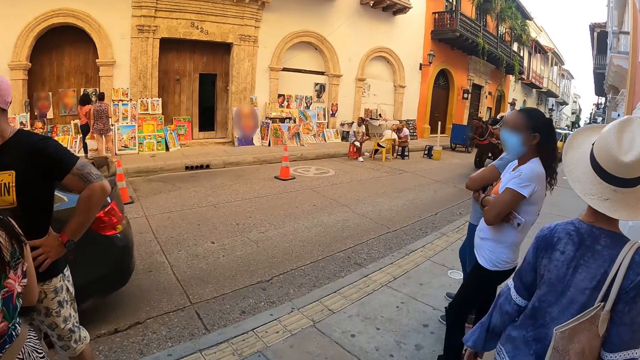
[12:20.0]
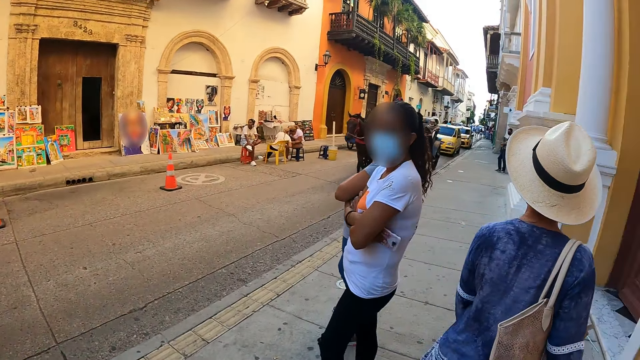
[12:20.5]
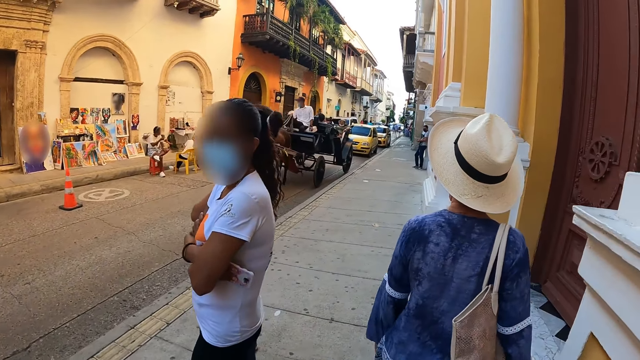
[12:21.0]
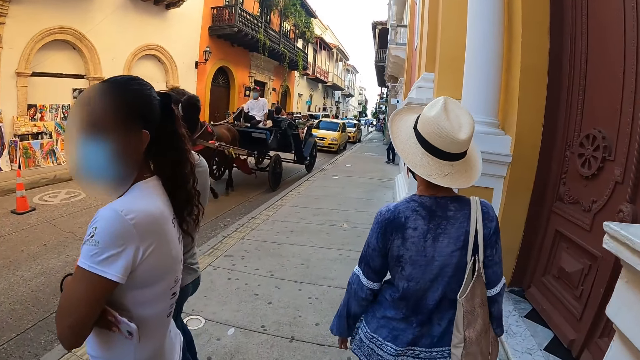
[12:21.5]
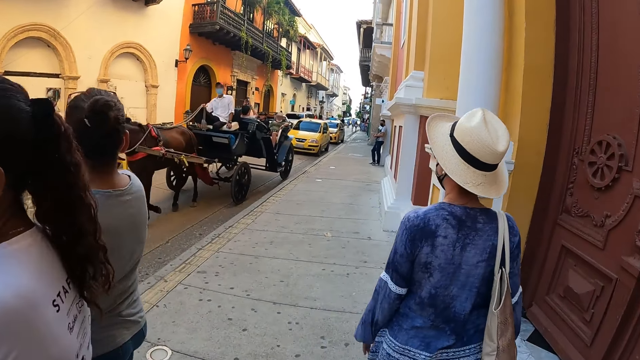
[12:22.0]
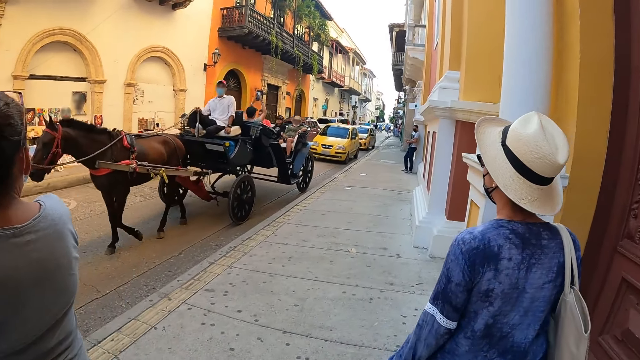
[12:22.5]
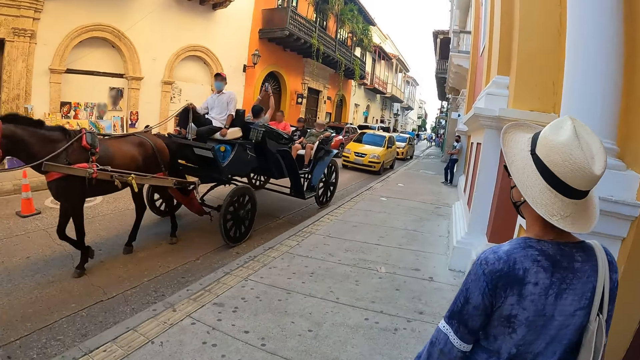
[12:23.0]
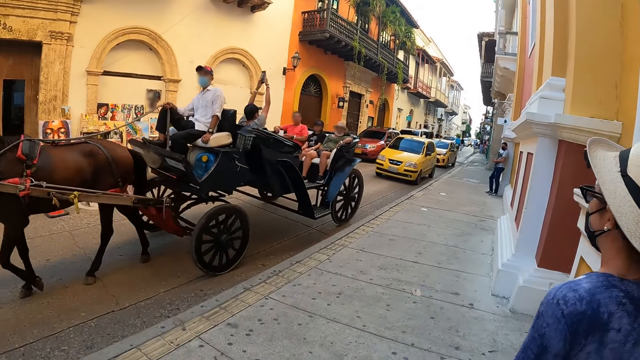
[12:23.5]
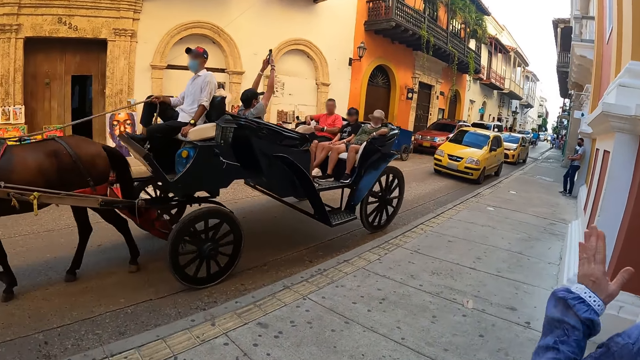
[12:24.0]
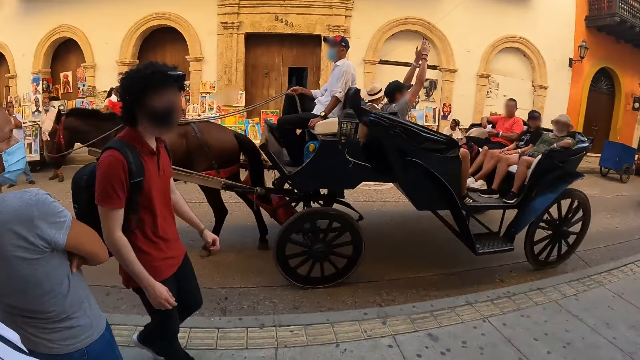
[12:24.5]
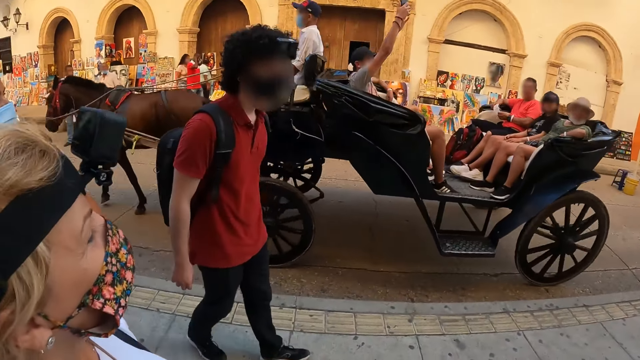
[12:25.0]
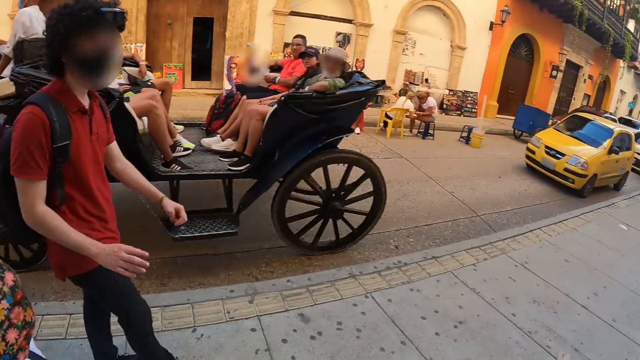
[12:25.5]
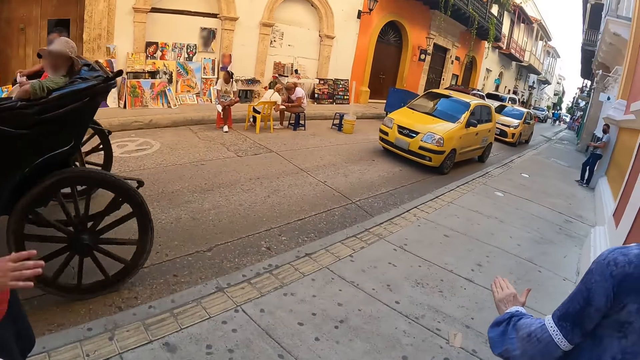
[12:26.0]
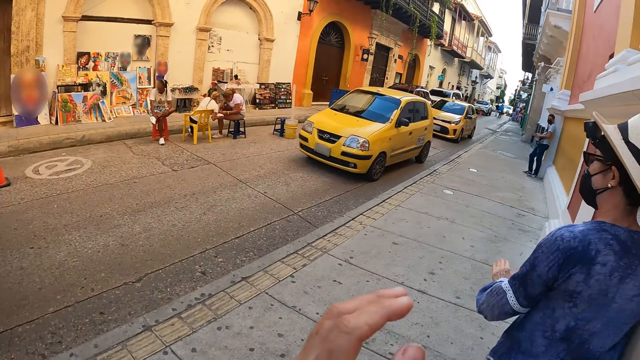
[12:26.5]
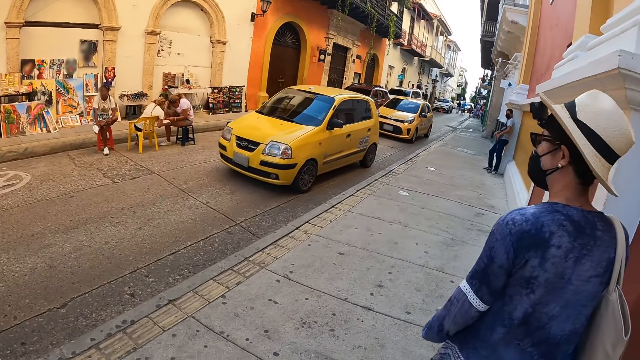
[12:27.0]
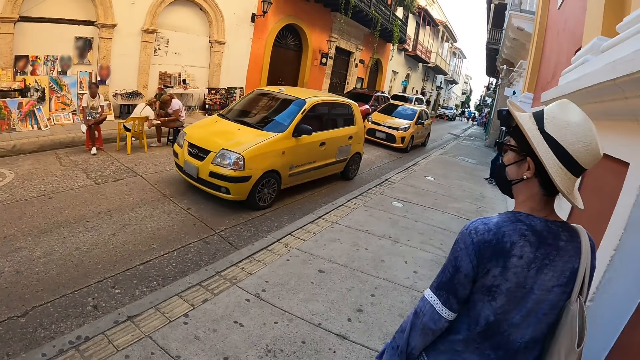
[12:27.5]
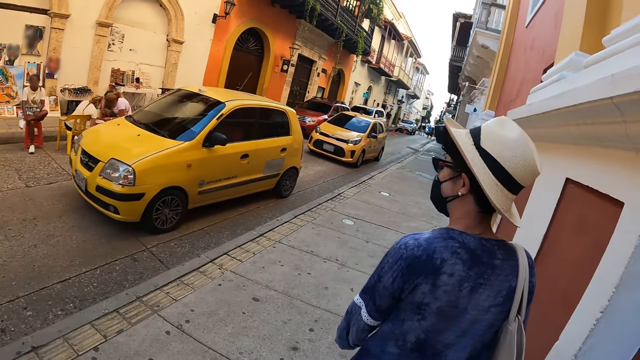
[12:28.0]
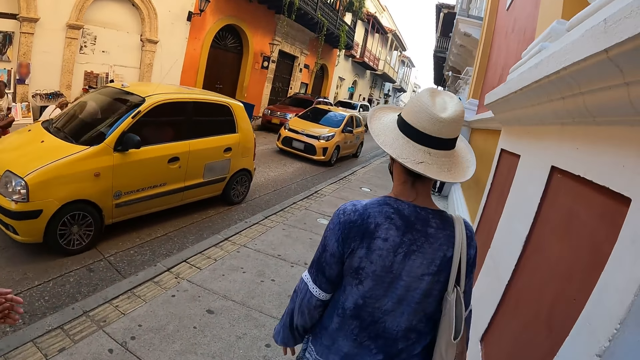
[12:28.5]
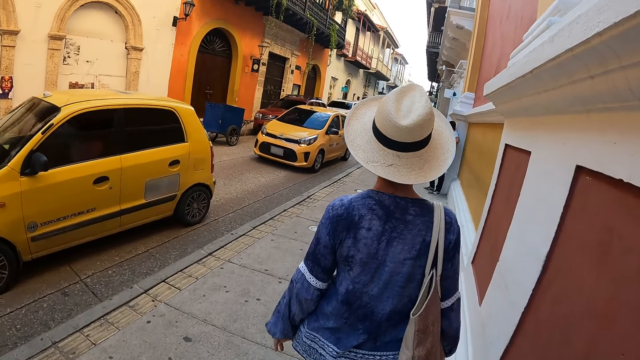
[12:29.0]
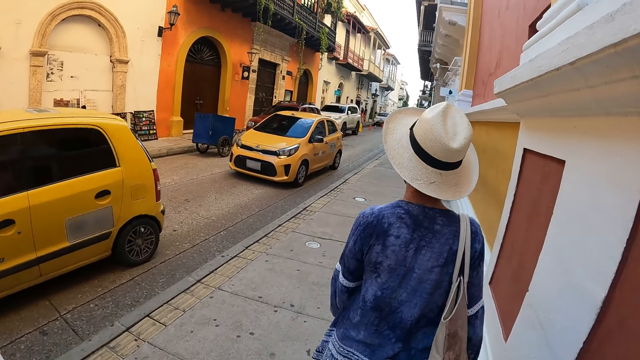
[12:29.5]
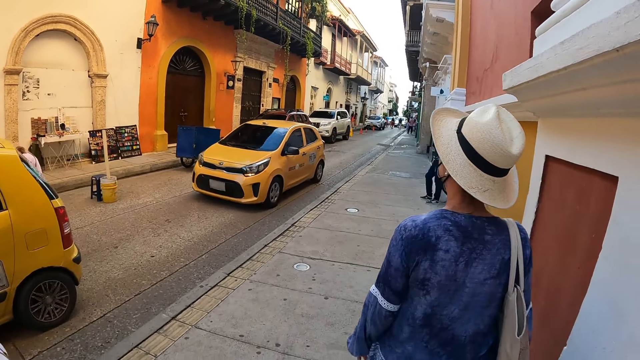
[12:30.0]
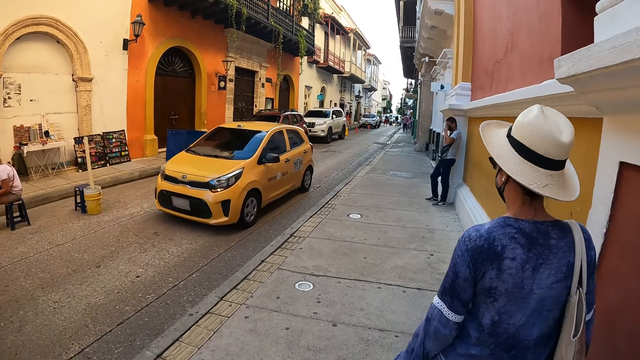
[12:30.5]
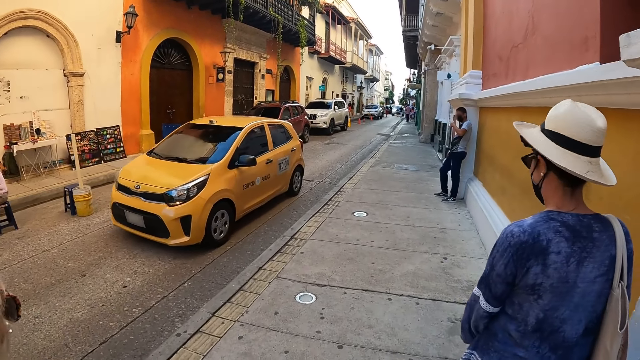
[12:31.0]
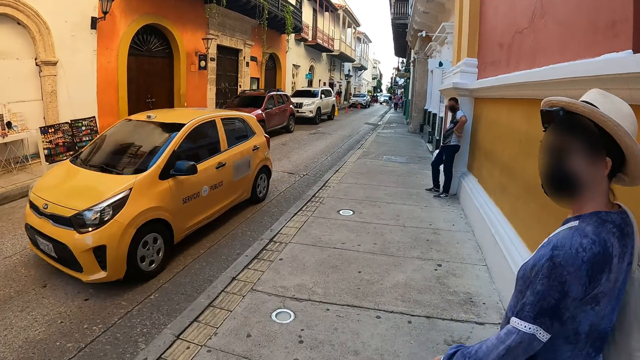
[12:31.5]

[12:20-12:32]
The camera wearer looks at a horse. He makes gestures with his left hand. He lifts a hand.

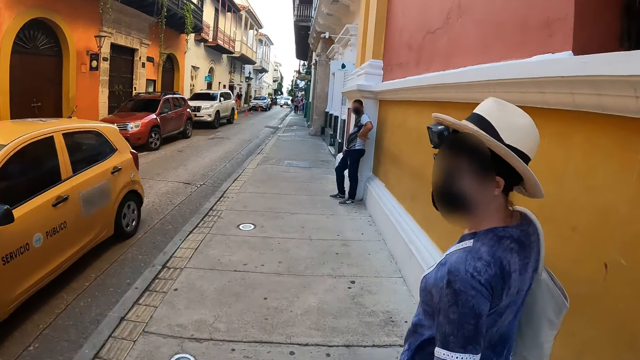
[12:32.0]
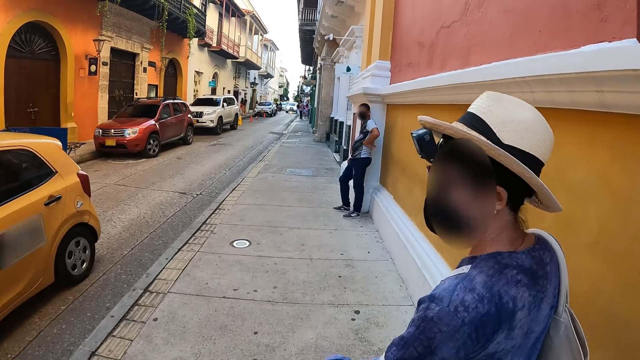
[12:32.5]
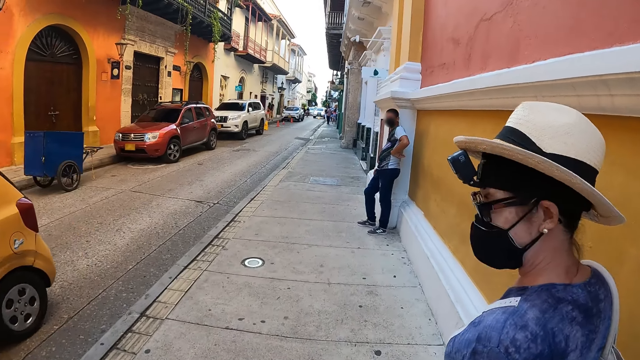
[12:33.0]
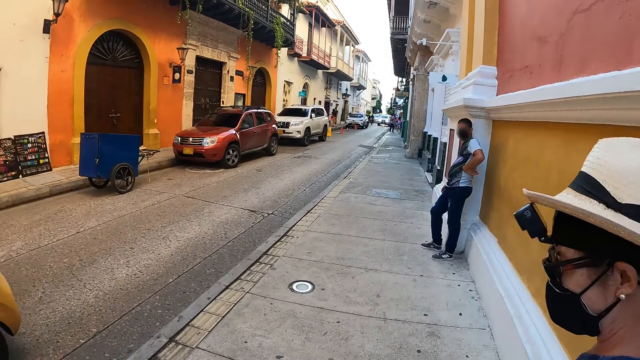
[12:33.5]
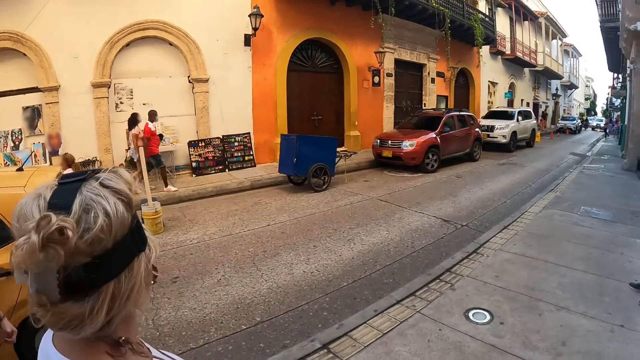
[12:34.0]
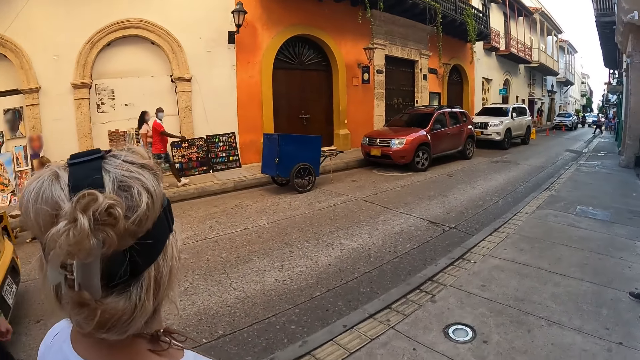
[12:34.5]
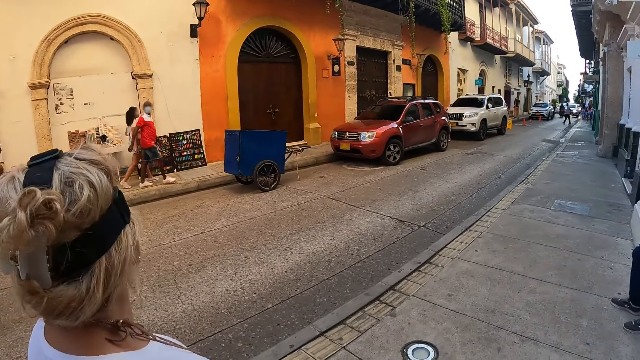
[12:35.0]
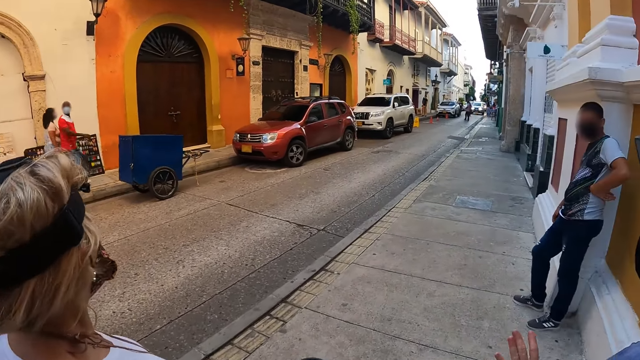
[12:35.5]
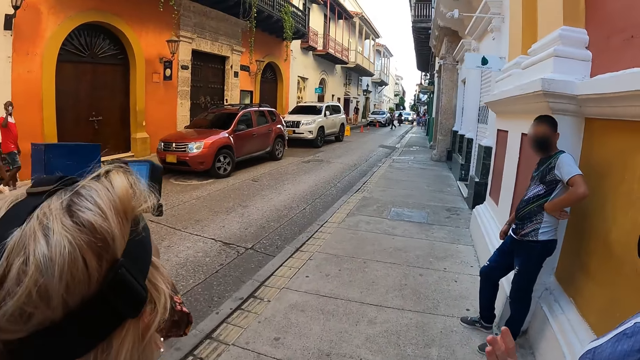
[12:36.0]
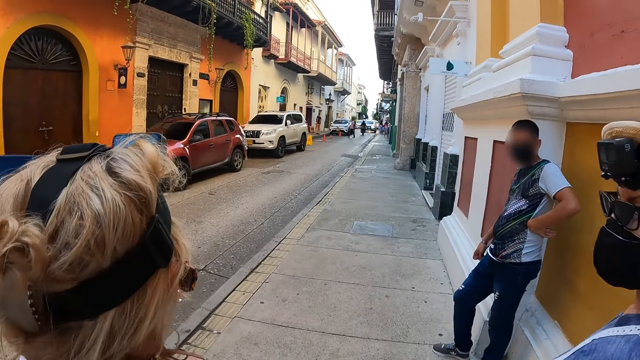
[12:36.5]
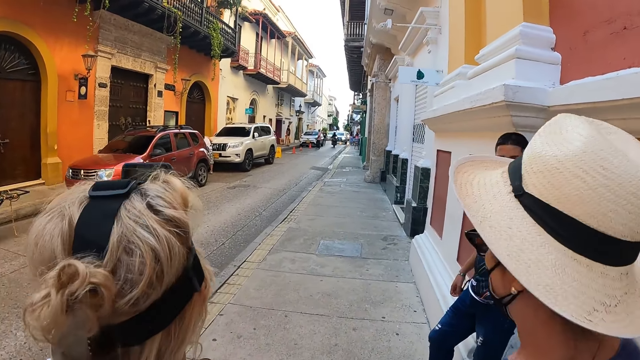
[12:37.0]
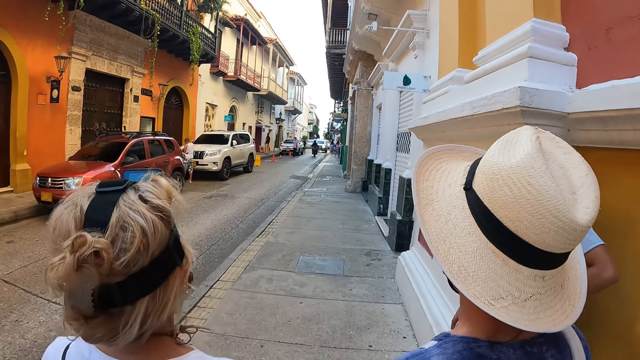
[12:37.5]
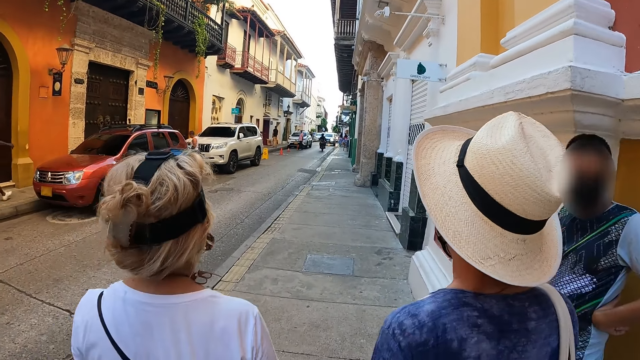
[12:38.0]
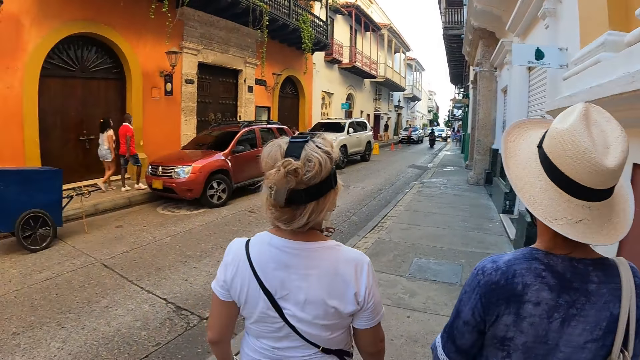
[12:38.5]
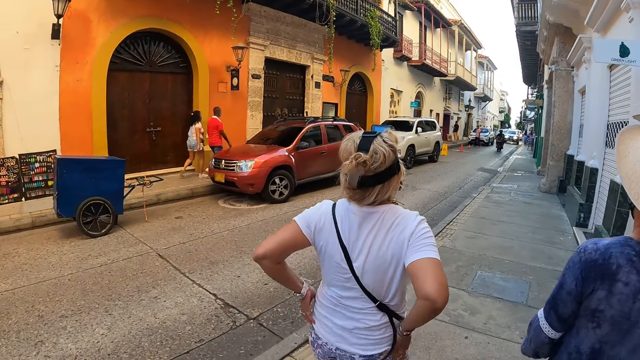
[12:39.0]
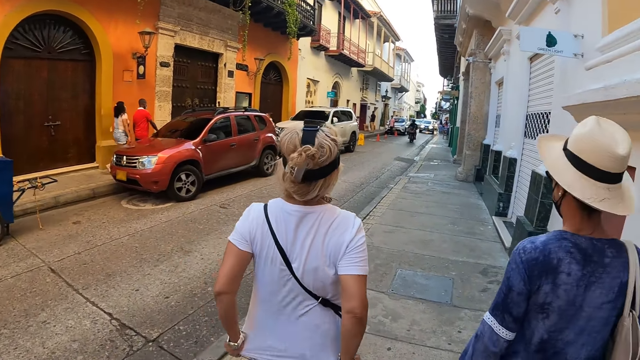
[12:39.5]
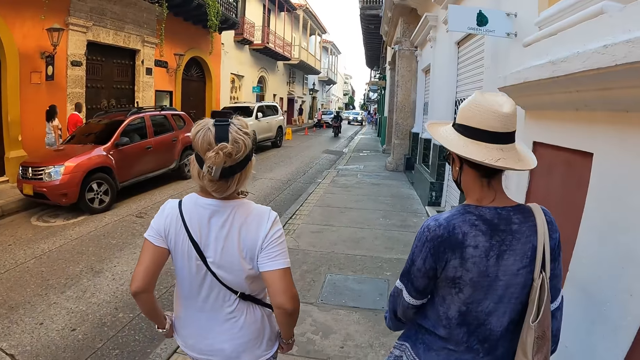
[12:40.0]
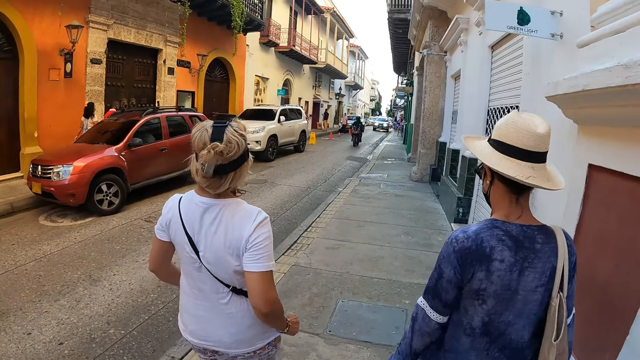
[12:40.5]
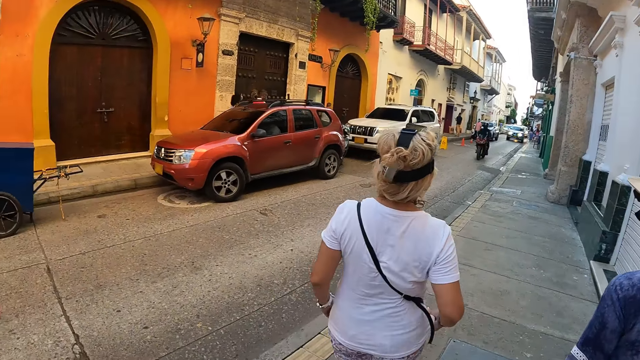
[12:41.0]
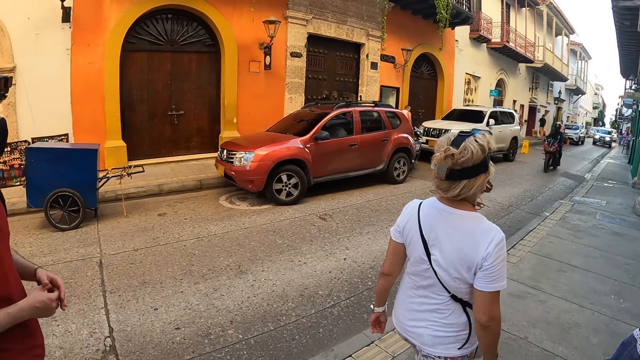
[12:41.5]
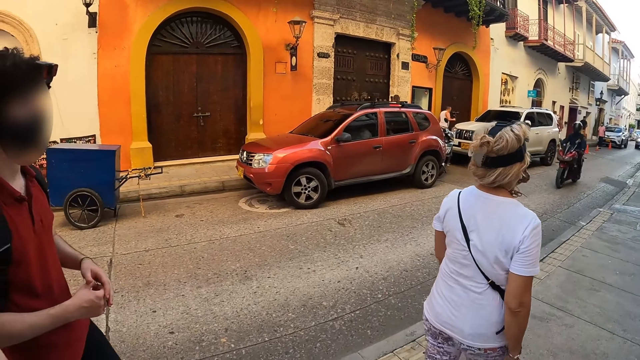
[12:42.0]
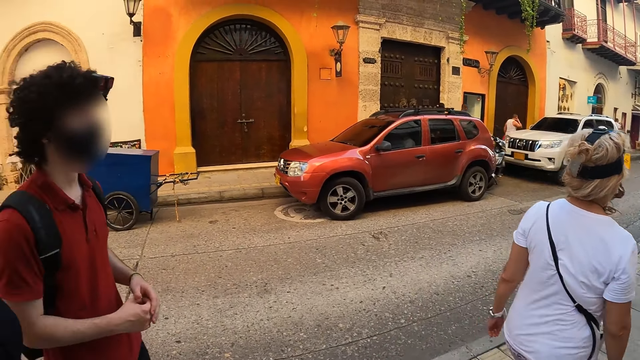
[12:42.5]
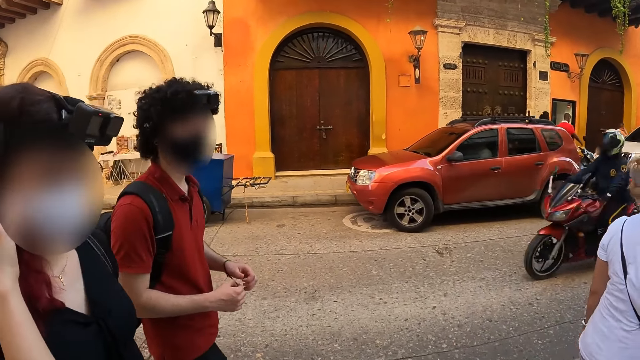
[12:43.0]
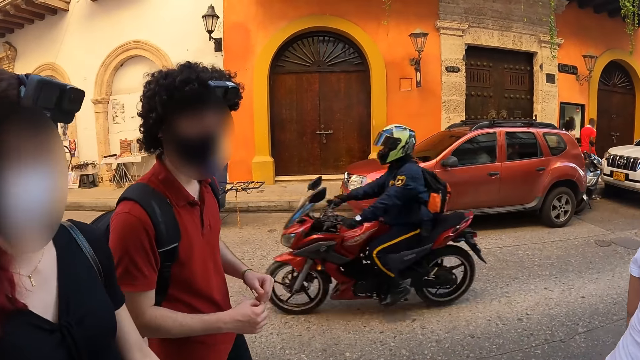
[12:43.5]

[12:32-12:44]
The camera wearer looks around. The woman adjusts her top with both hands.
